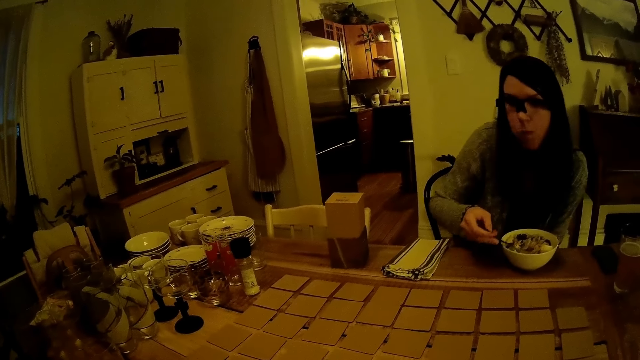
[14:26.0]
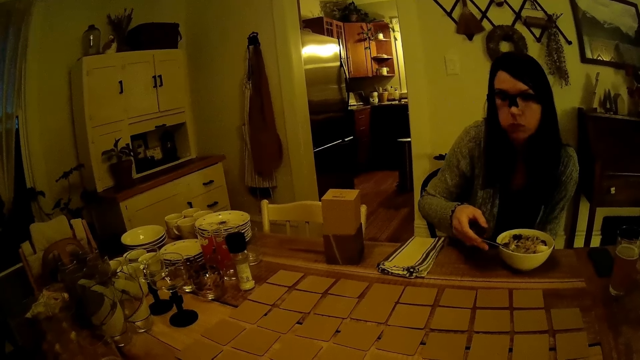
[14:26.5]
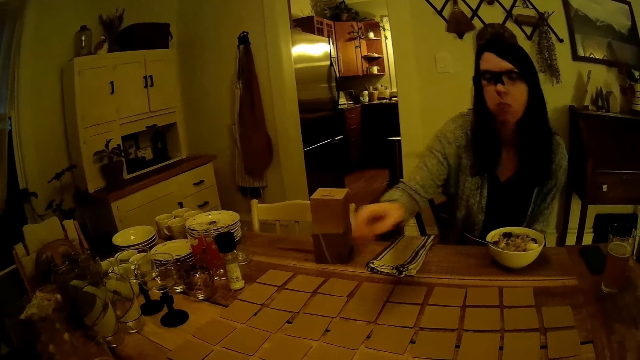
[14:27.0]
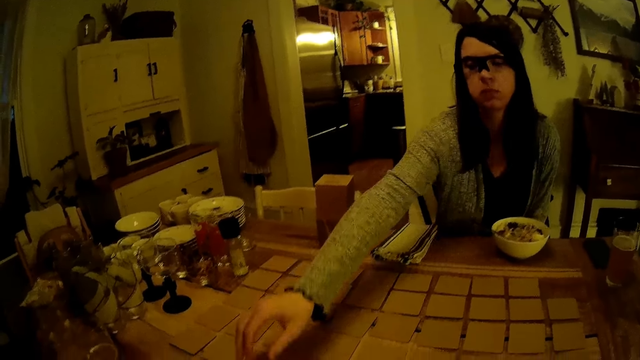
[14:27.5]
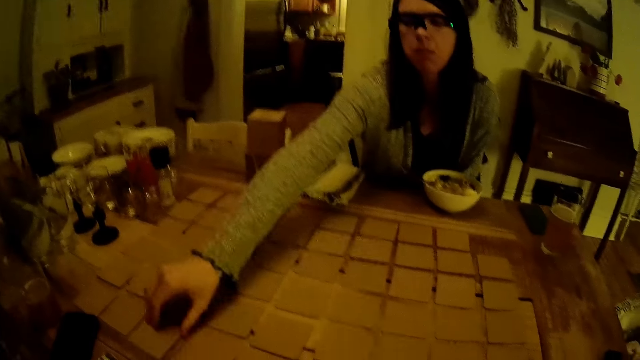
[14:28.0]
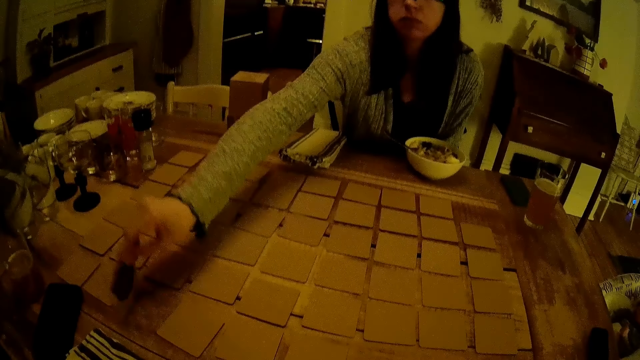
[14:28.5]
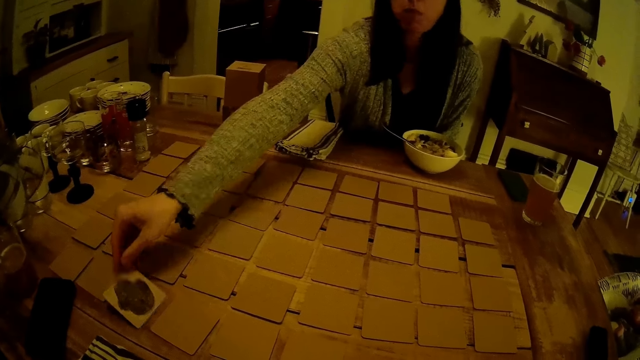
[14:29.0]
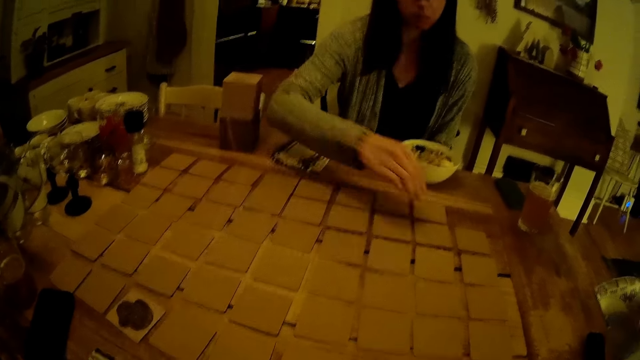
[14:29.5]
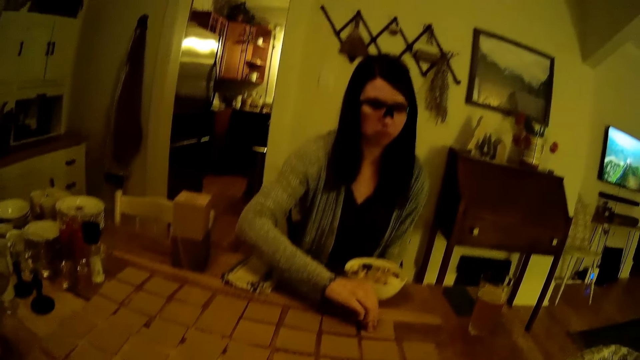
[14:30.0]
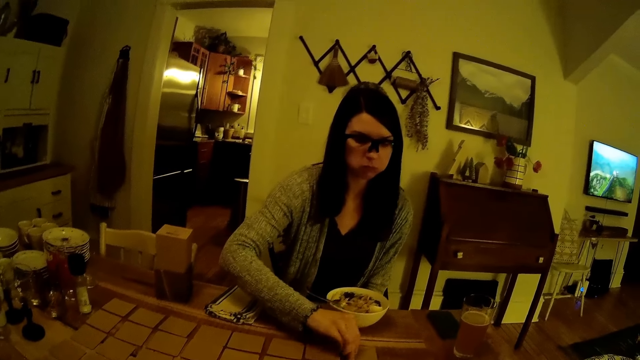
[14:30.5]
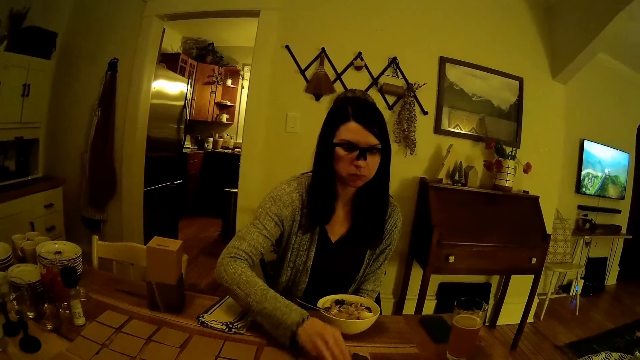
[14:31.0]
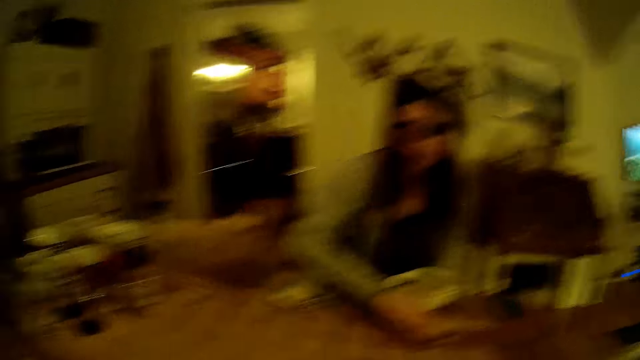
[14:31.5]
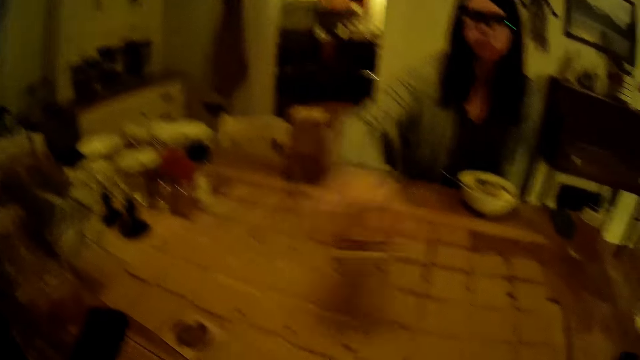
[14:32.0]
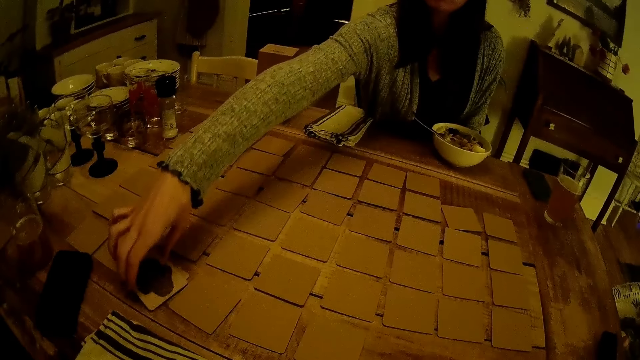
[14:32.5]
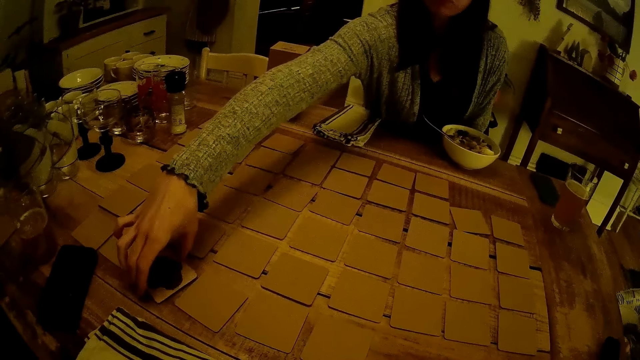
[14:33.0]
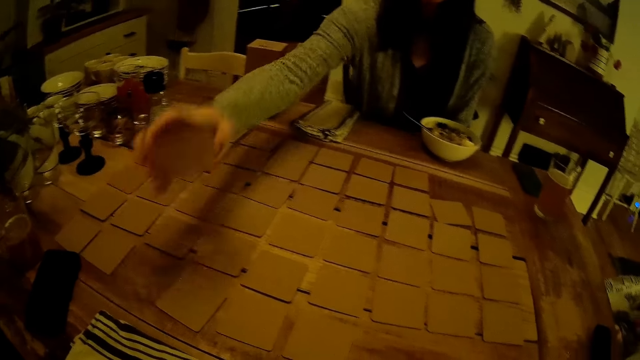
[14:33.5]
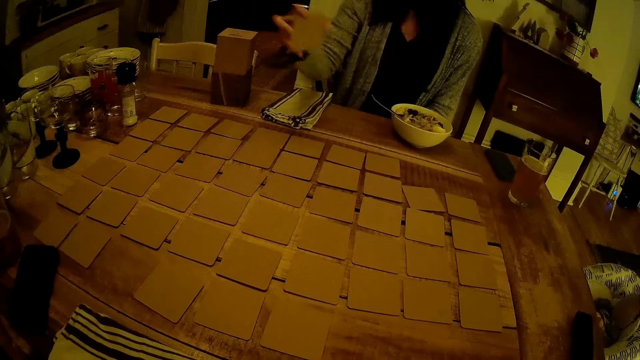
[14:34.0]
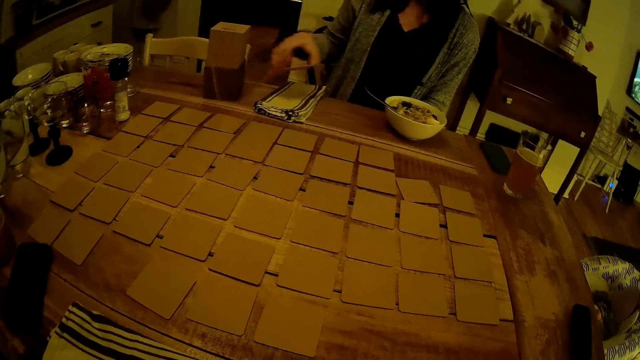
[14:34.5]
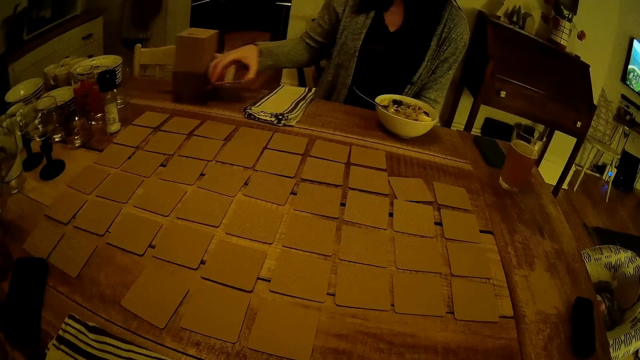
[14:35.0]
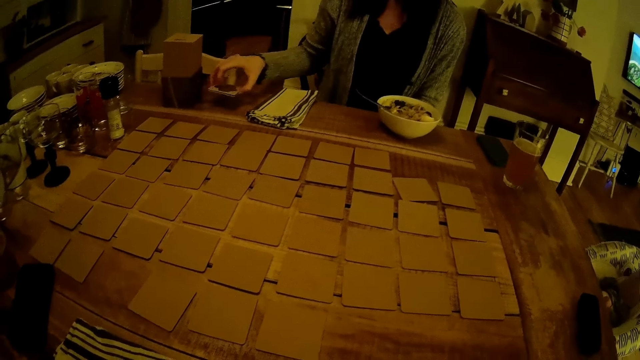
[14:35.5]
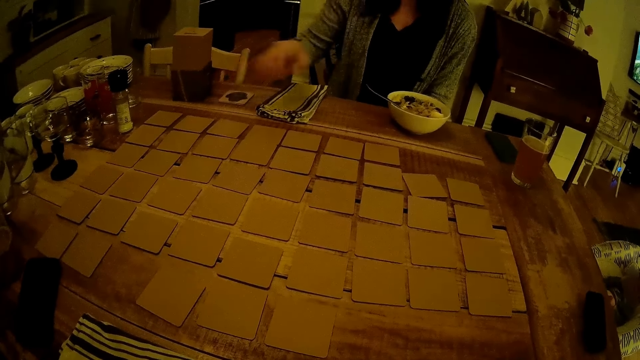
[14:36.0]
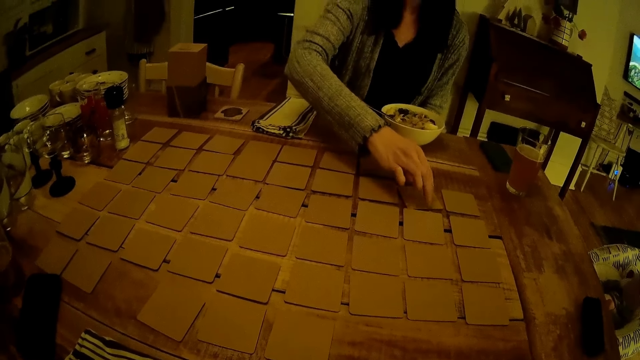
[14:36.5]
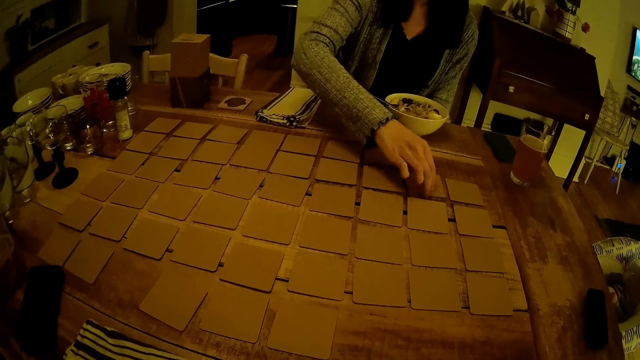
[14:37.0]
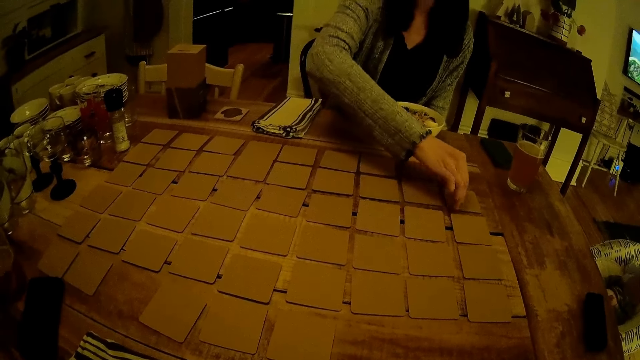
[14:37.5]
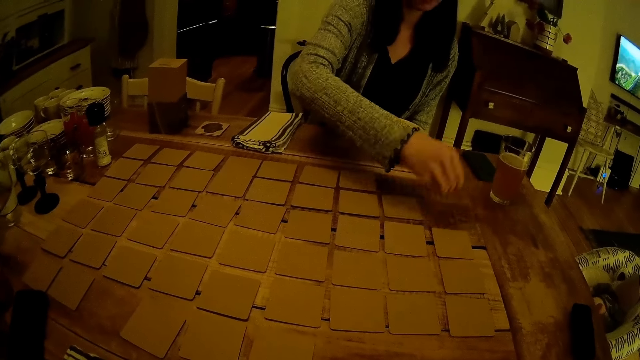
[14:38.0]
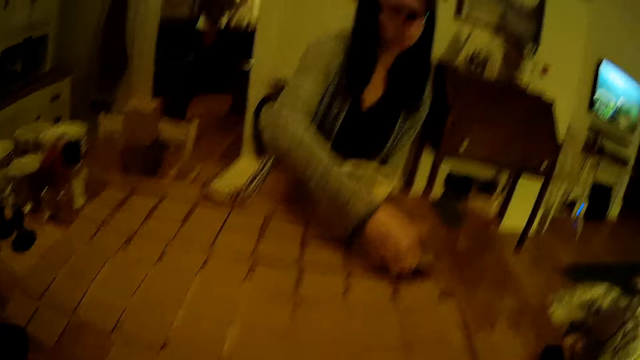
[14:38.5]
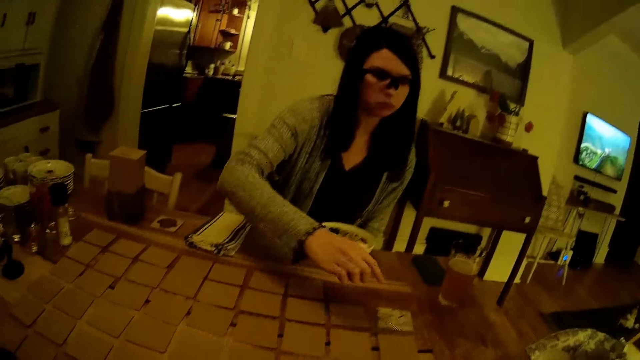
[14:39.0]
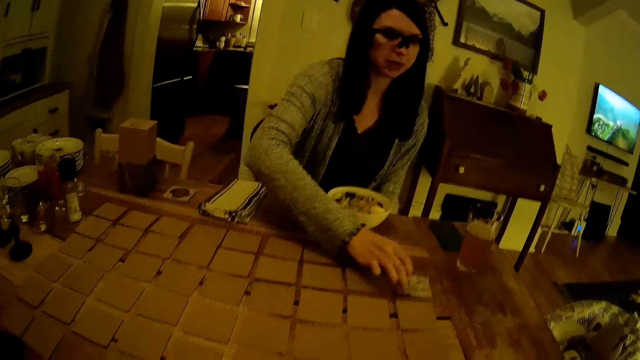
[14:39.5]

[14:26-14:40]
The girl drops the spoon in her right hand in the plate. She moves her hand from the spoon. She holds the cards. She flips a card on the dining table with her right hand. She flips the card again. She lifts the card on the dining table with her right hand. She places the card on the card on the dining table with her right hand. She lifts the cards on the dining table with her right hand. She adjusts the box on the dining table with her right hand. She drops the cards in her right hand on the dining table. She holds the card on the dining table with her right hand. She flips the card on the dining table with her right hand.

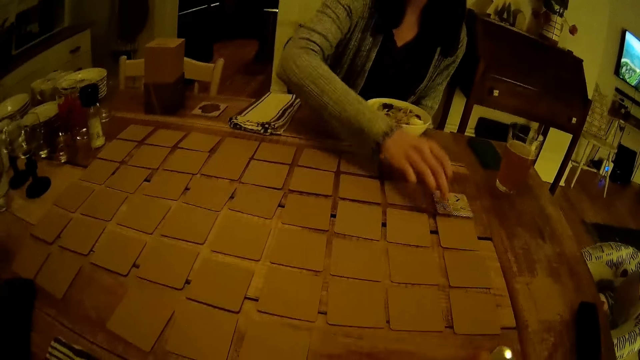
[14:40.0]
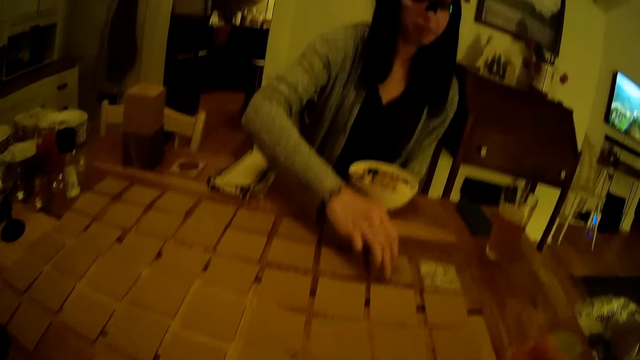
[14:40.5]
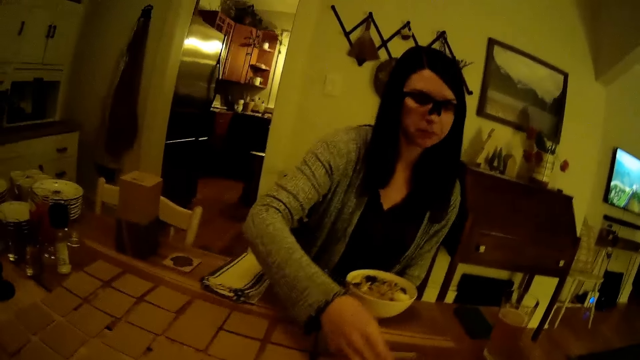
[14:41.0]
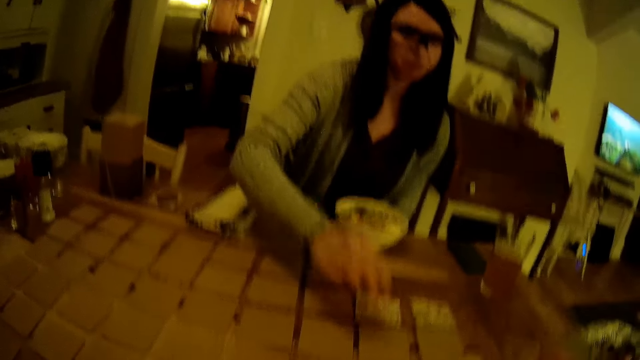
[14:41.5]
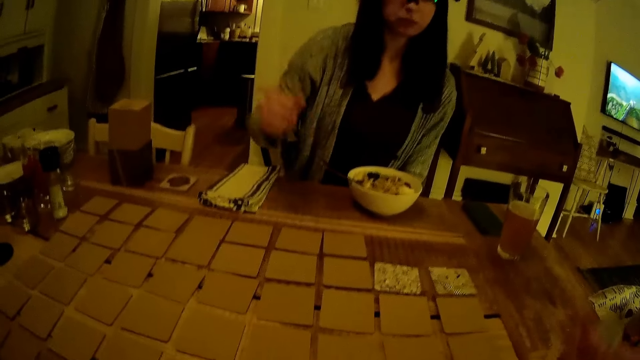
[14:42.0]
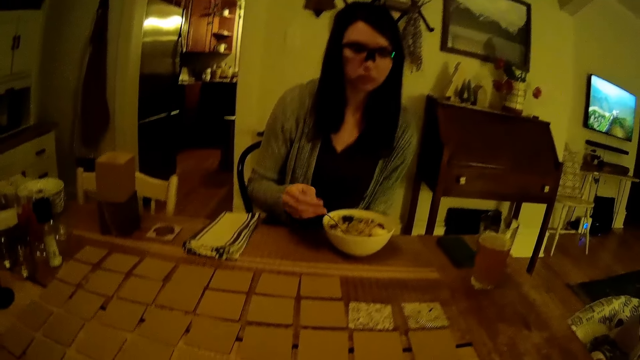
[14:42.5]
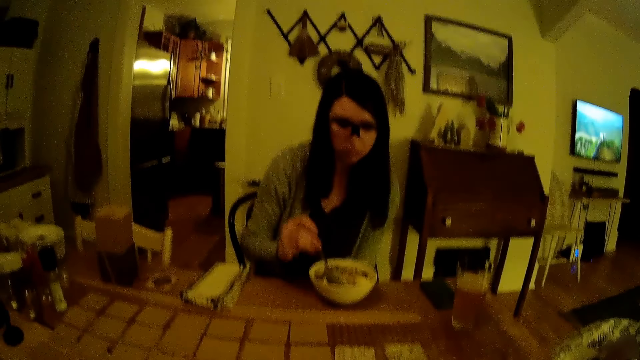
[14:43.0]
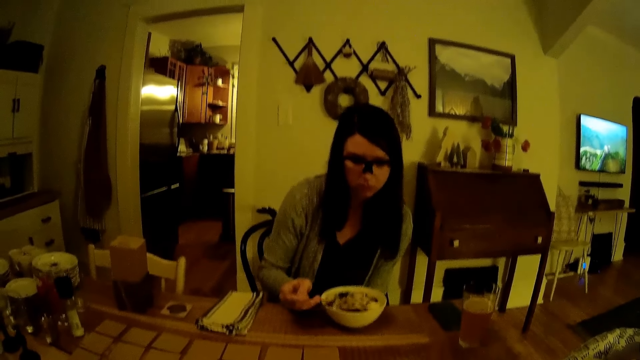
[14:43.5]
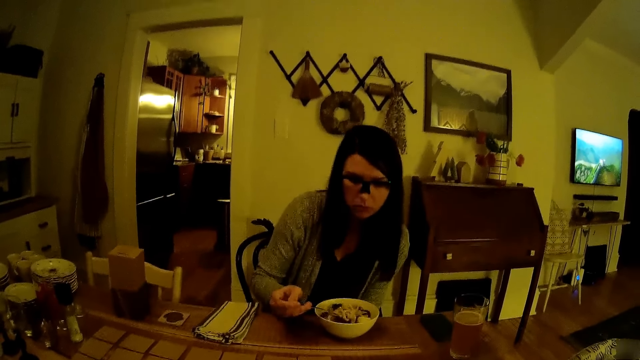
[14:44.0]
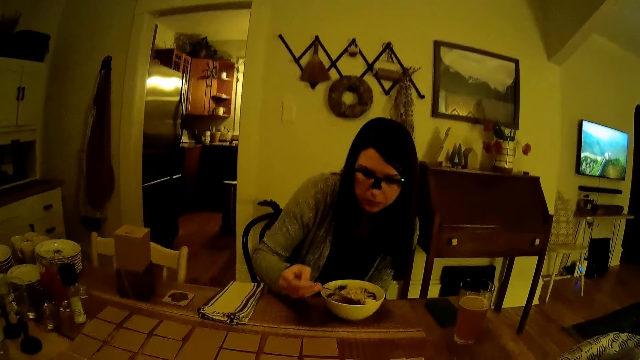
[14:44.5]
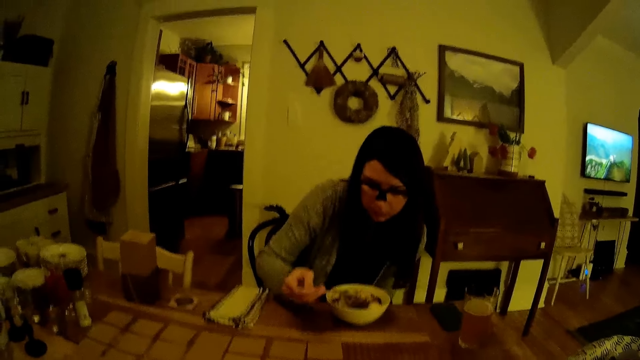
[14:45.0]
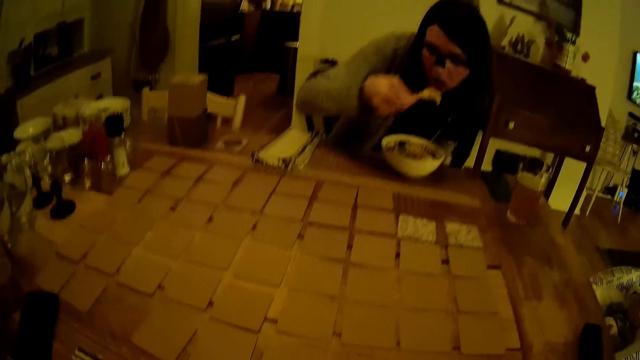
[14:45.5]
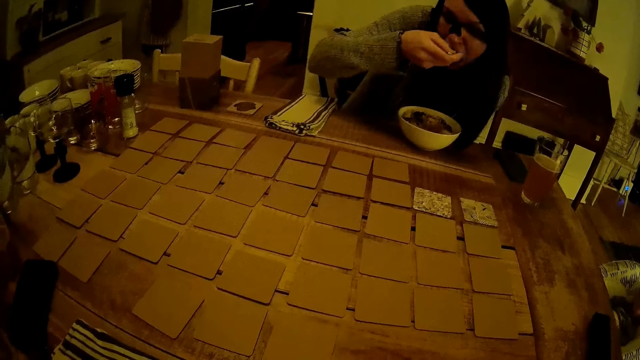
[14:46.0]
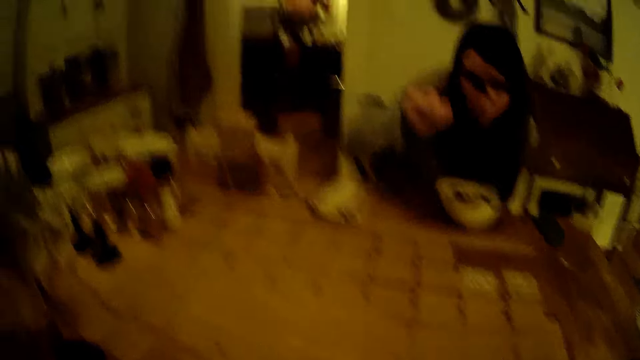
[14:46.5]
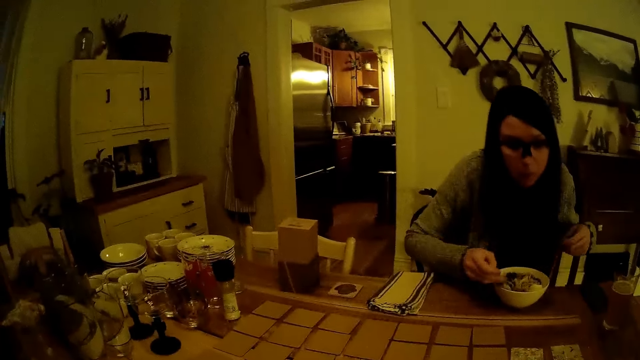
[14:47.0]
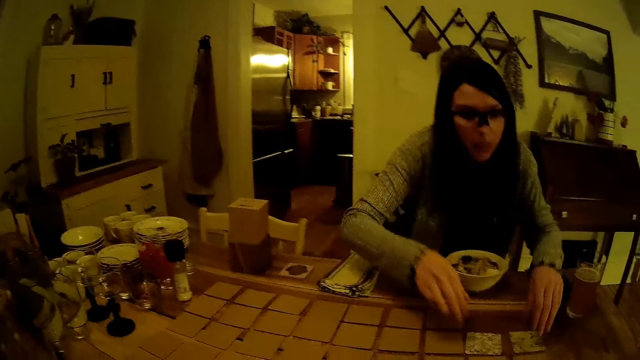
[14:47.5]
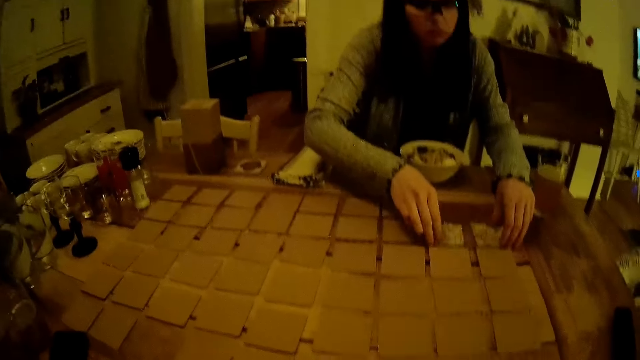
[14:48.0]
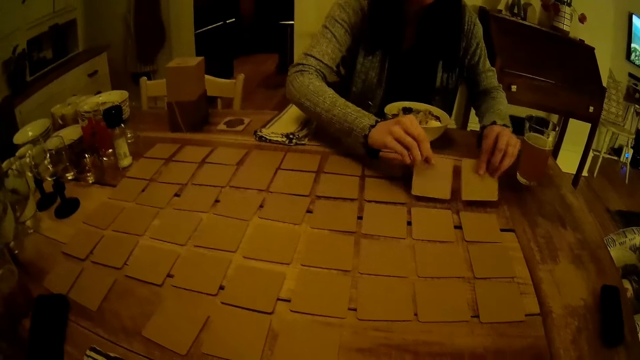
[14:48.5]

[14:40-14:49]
The girl flips the card on the dining table with her right hand. The camera wearer holds a card in his right hand. The girl grabs the spoon in the plate with her right hand. She holds the spoon. She scoops food. She eats the cereal in the plate with the spoon in her right hand. She drops the spoon in her right hand in the plate. She moves her hand from the spoon. The camera wearer converses with the girl. The girl holds the cards. She flips the card on the dining table with her right hand. She flips the card on the dining table with her left hand.
